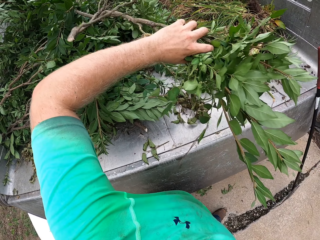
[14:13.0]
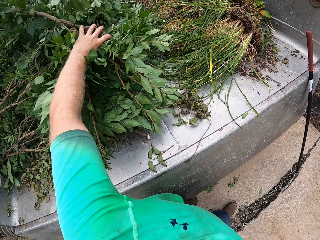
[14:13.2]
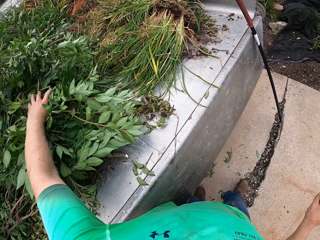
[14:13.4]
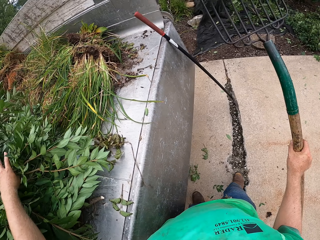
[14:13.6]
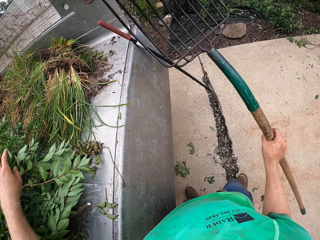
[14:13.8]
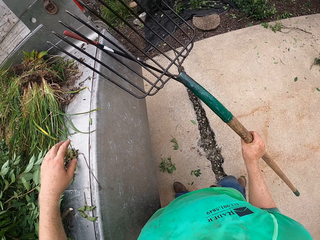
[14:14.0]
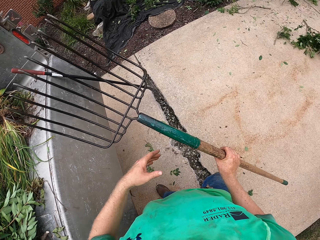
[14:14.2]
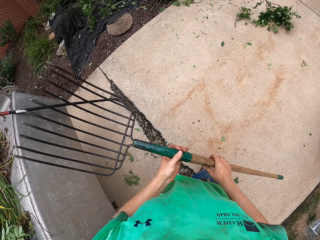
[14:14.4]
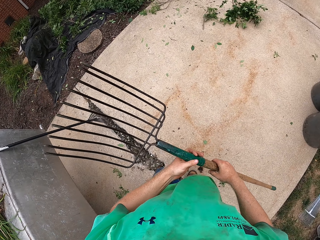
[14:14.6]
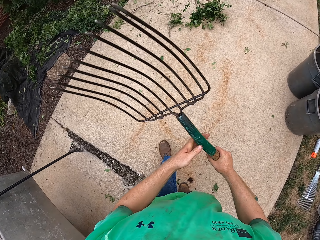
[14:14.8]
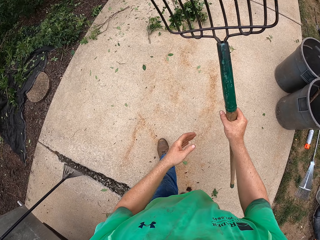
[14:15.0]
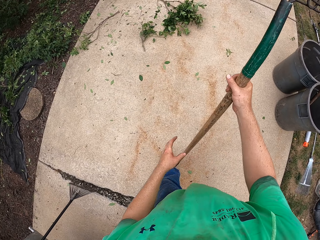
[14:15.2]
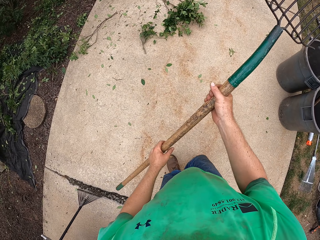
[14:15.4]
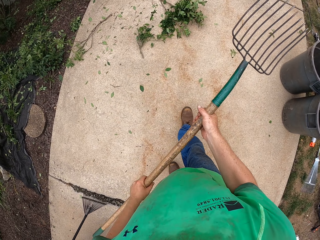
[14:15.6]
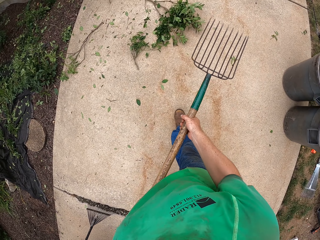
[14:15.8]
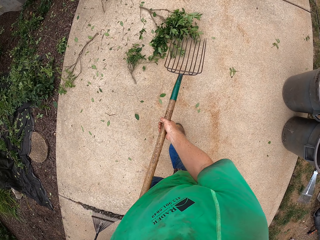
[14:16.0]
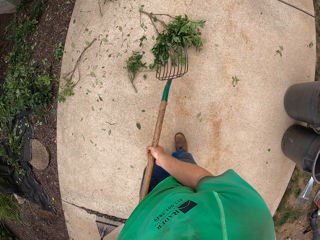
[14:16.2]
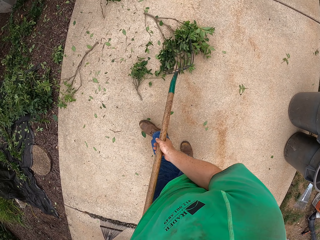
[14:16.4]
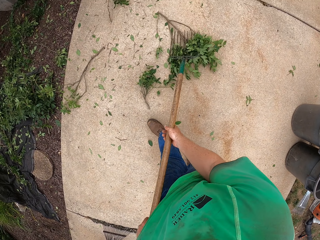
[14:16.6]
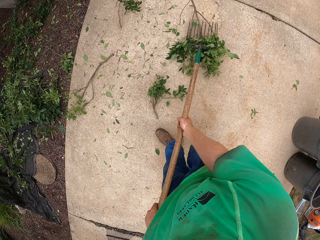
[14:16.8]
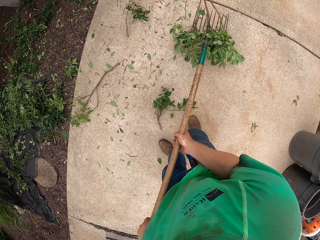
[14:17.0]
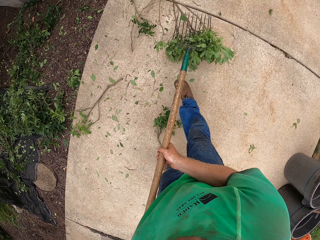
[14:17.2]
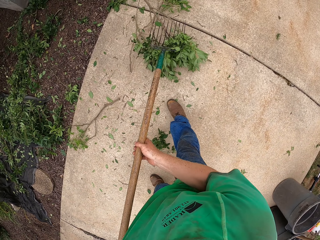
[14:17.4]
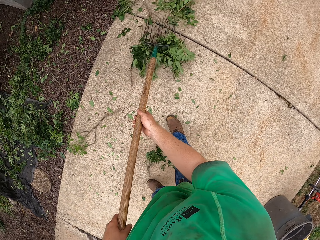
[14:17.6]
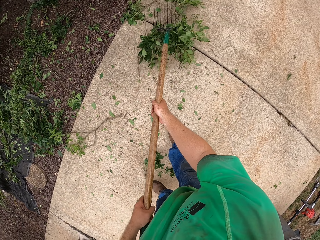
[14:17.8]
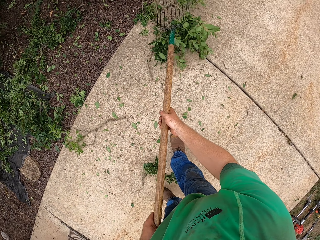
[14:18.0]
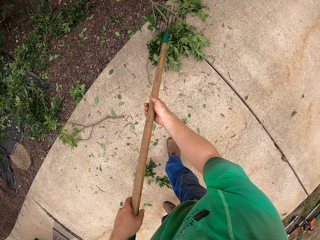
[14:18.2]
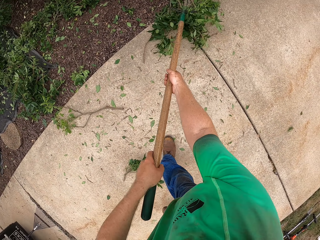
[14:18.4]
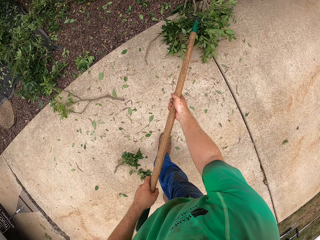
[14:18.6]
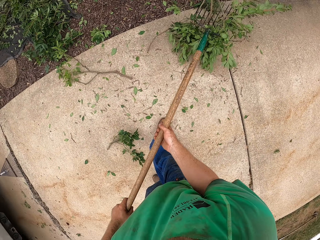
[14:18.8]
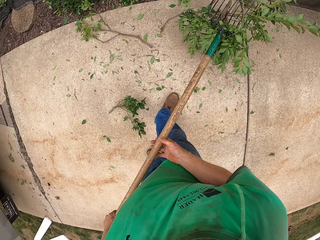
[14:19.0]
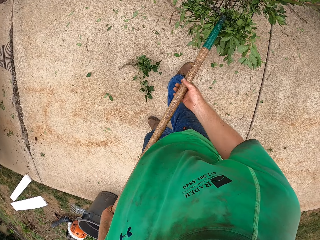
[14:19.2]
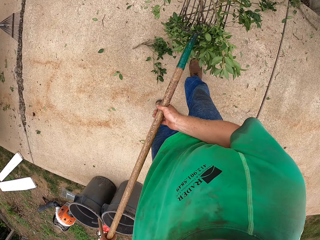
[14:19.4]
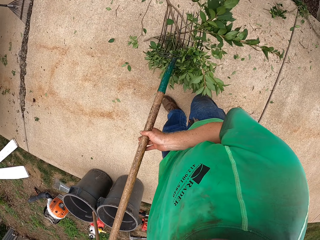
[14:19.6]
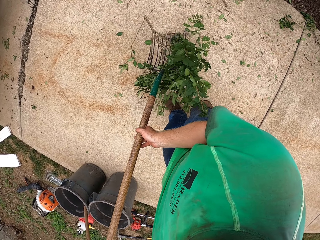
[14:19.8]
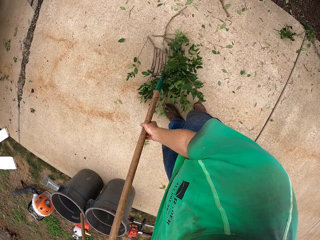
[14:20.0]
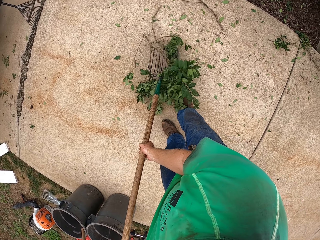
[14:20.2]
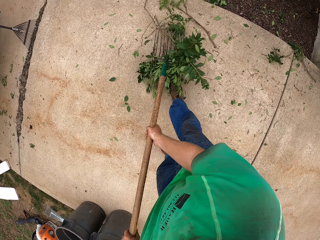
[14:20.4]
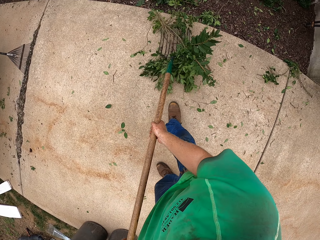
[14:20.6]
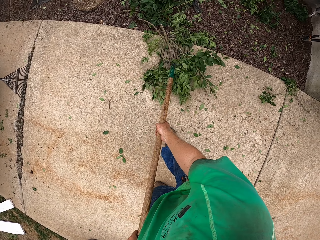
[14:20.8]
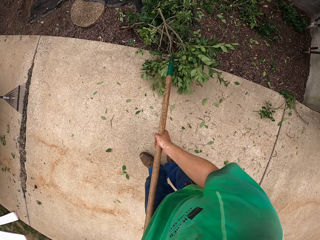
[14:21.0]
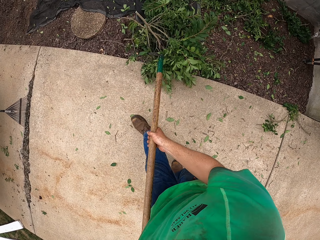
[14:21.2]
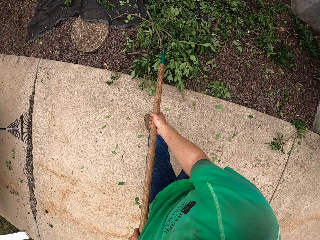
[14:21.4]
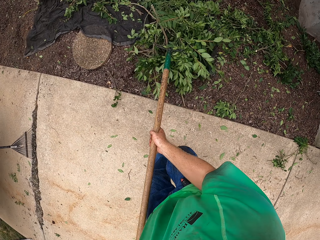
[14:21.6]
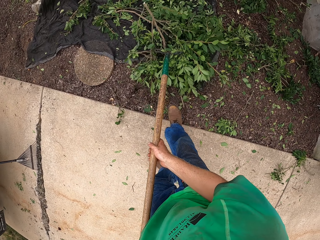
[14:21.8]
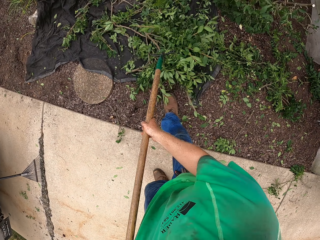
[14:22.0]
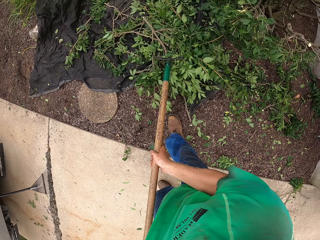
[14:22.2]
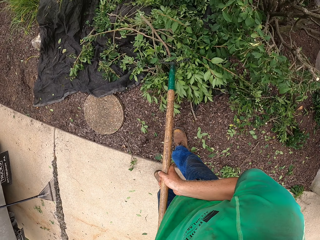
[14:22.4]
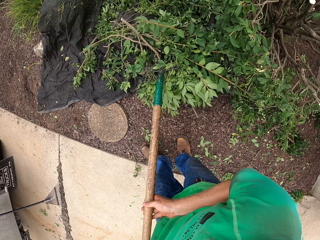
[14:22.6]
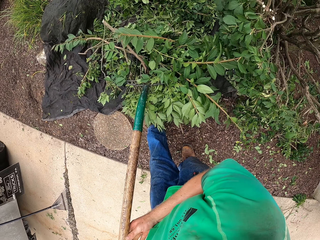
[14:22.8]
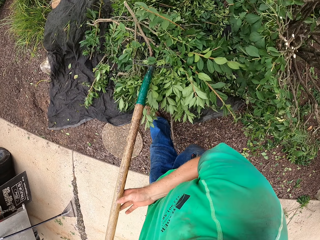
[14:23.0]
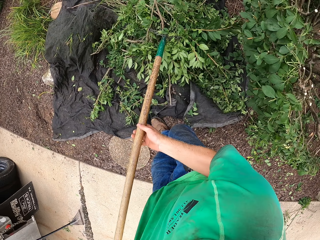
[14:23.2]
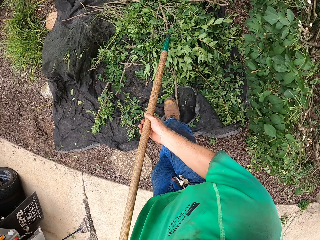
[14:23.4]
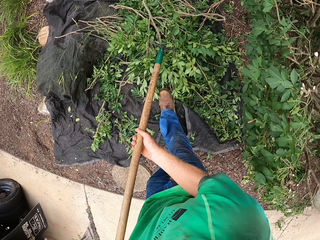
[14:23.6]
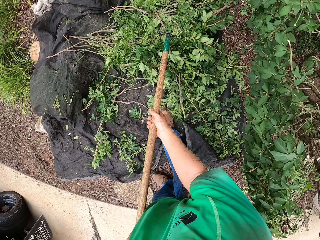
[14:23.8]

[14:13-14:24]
The camera wearer drops the plant in the trunk with his left hand. He holds the pitchfork or rake with both hands and packs the plant debris from the floor in the yard with the pitchfork in both hands. He picks branches with the rake repeatedly.

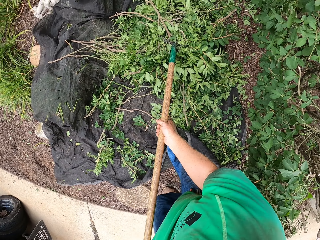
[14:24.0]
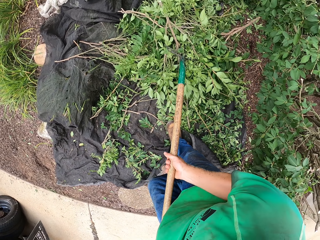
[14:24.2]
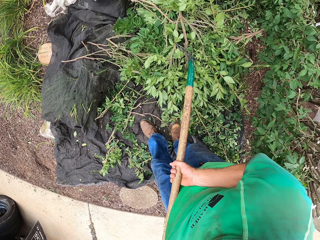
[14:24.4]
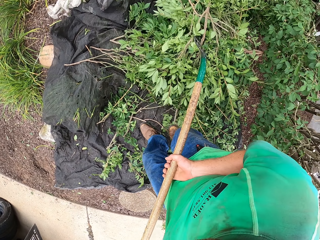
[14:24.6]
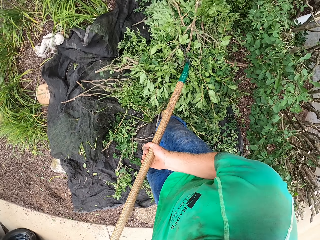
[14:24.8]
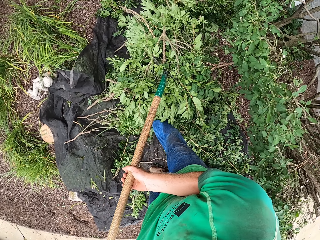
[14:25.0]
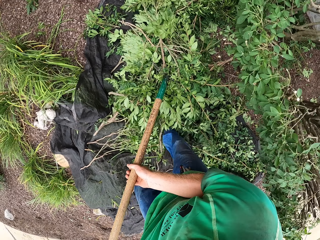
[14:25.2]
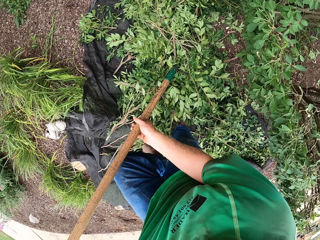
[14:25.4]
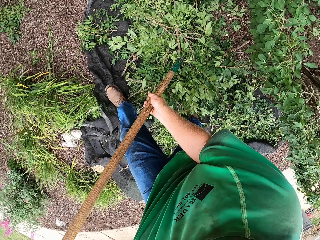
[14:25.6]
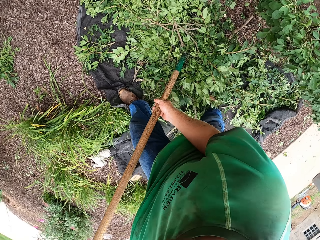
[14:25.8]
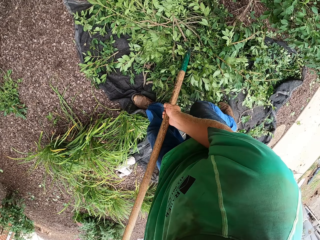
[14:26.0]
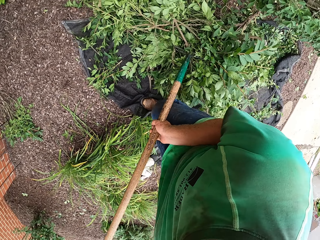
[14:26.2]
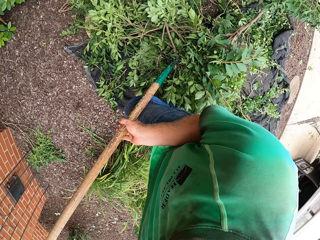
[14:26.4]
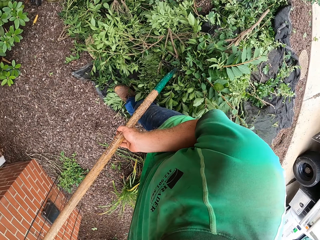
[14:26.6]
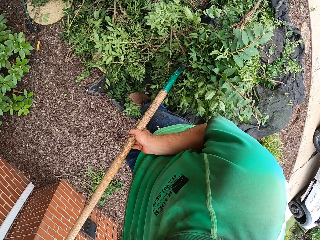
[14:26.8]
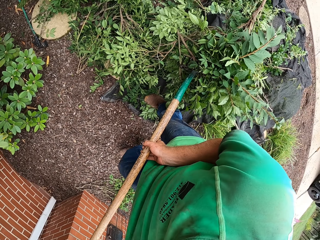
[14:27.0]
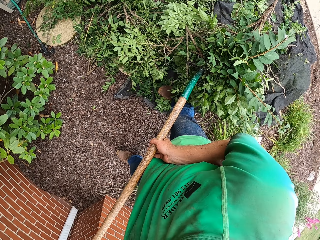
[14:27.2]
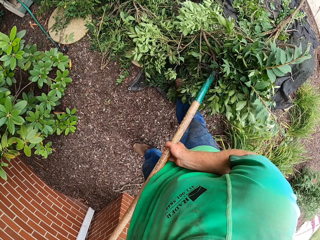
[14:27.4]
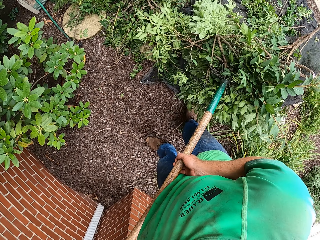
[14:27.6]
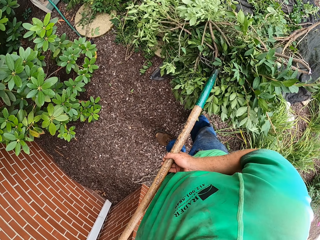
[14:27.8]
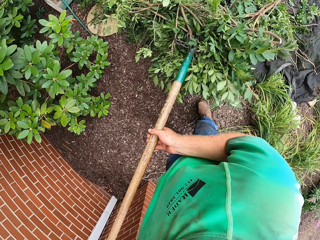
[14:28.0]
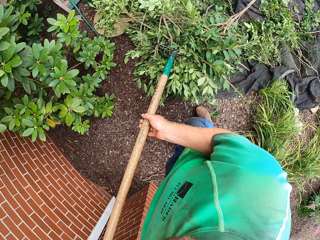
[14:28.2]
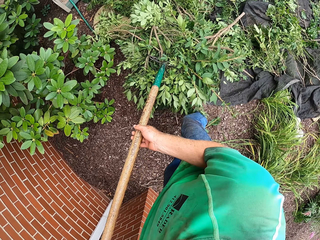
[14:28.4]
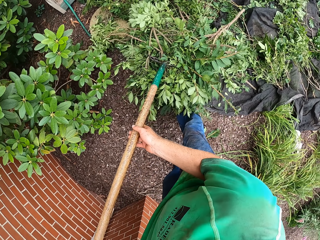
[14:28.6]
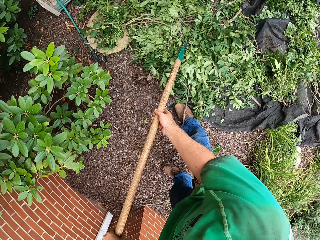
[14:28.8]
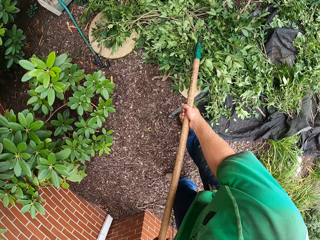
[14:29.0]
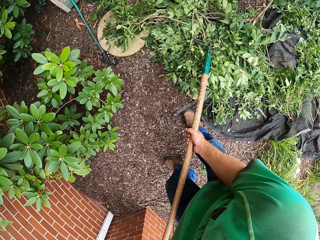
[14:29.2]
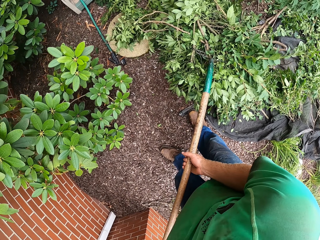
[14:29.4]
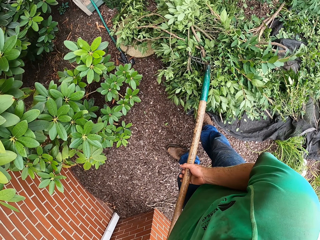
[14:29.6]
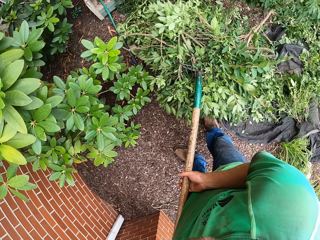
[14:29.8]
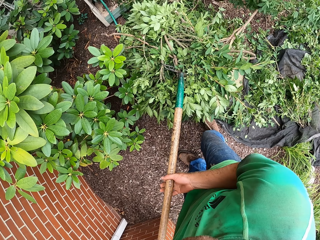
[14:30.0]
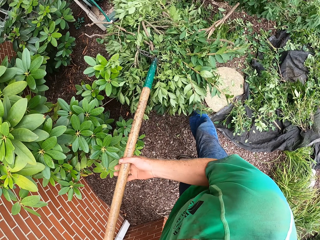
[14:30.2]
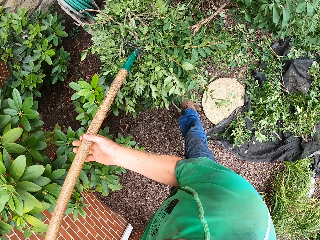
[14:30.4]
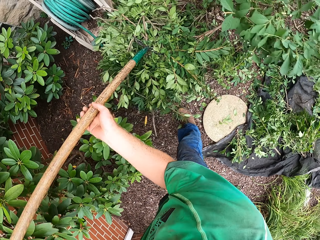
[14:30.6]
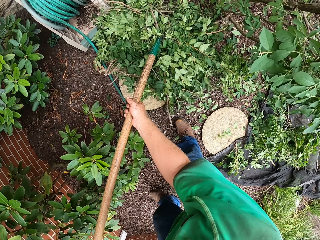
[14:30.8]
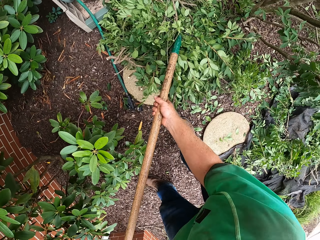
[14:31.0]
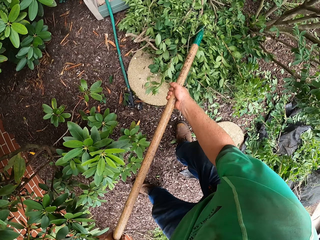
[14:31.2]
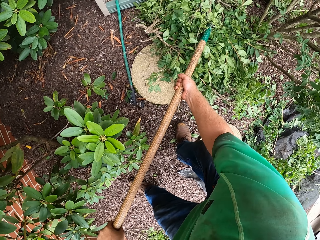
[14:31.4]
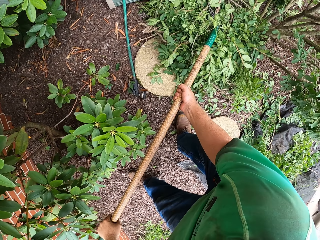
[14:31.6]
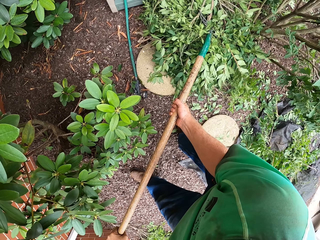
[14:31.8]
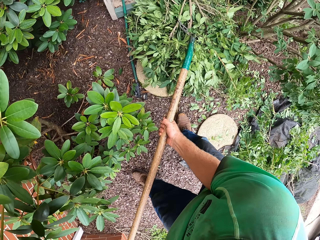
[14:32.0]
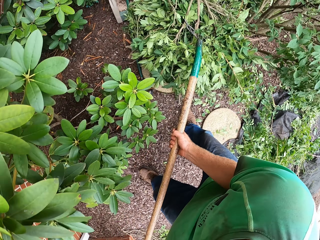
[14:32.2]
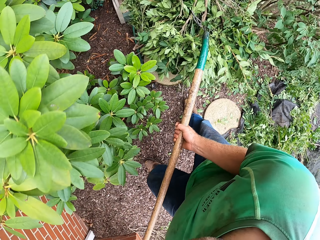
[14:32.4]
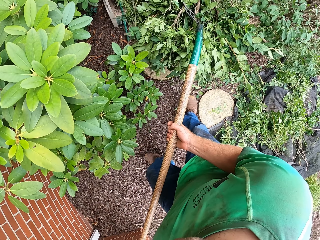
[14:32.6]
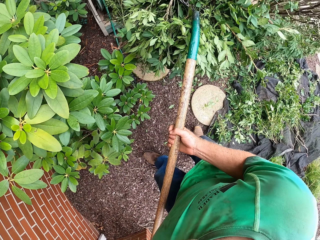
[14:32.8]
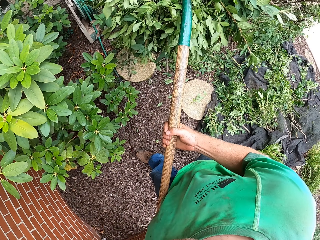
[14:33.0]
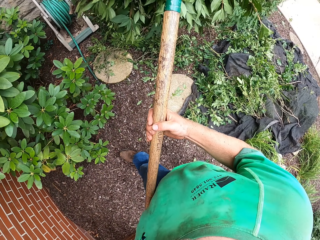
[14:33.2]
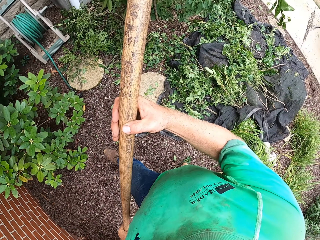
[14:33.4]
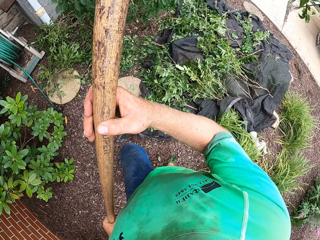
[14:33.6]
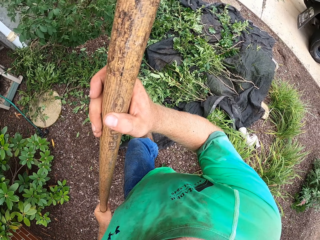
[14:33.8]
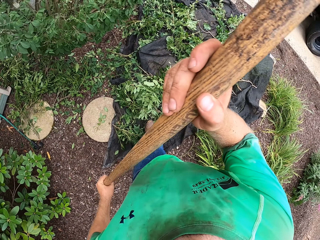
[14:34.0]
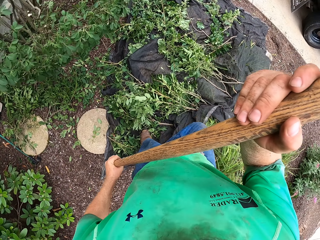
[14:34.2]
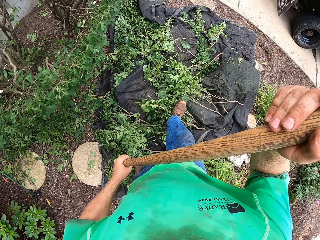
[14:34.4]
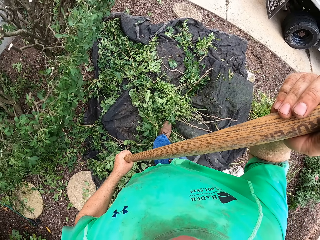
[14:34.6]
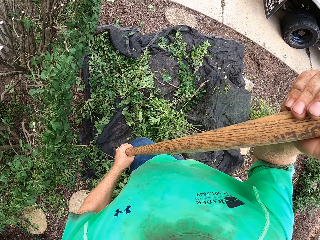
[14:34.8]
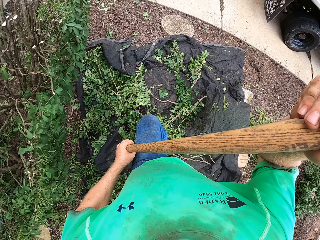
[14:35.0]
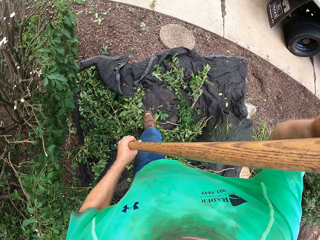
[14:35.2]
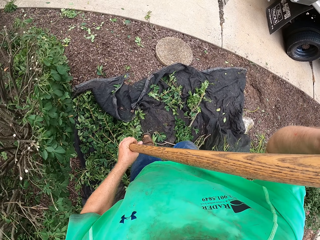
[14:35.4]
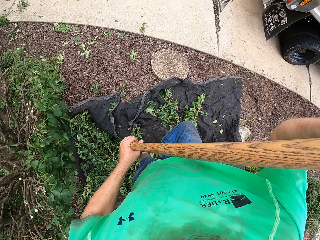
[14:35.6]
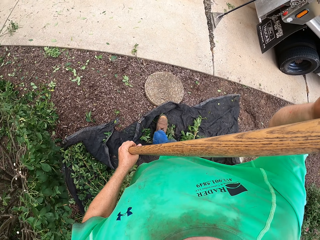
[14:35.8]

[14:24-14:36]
The camera wearer picks branches with a rake repeatedly.
